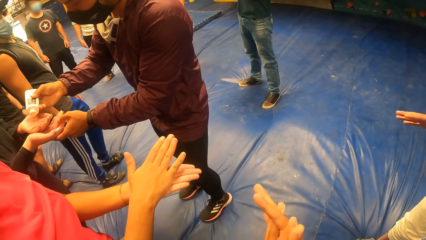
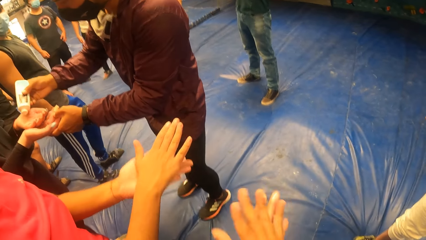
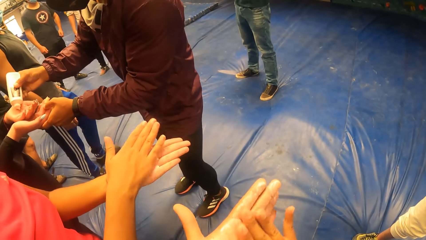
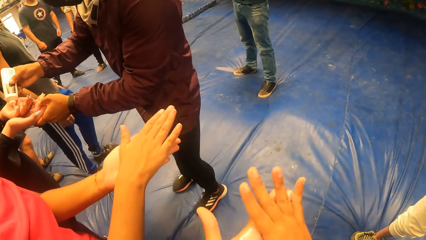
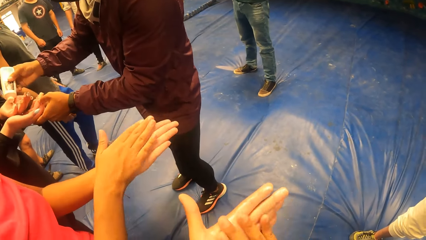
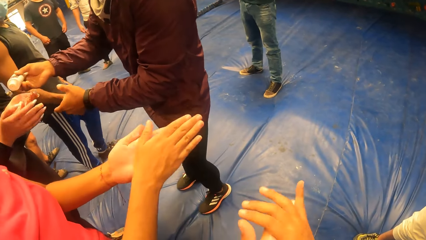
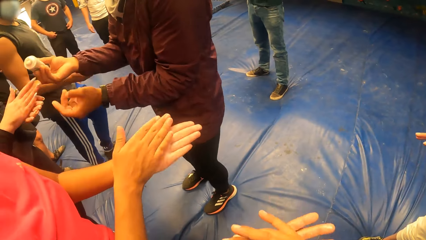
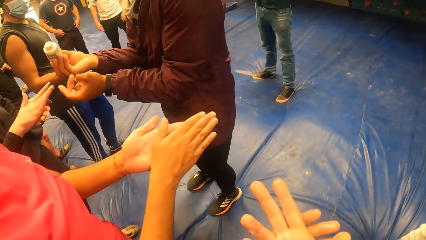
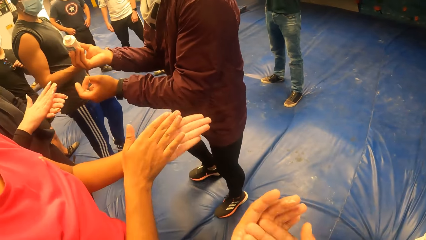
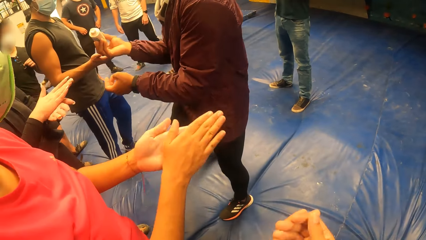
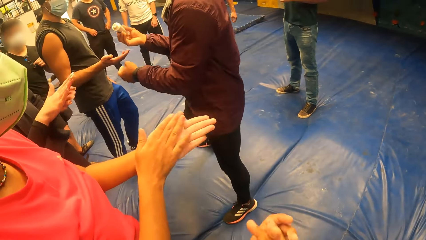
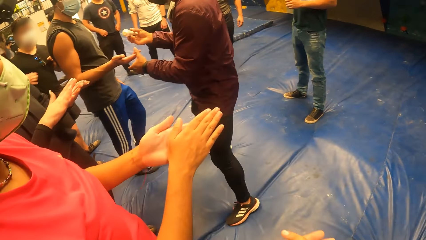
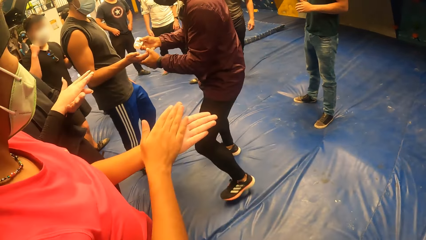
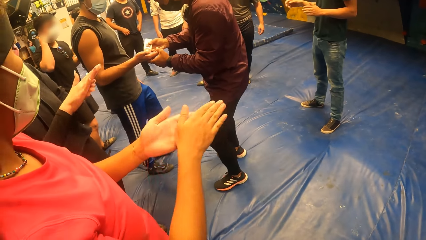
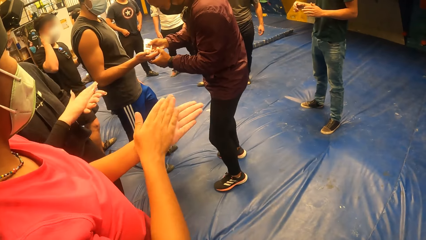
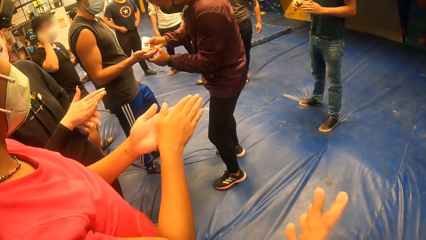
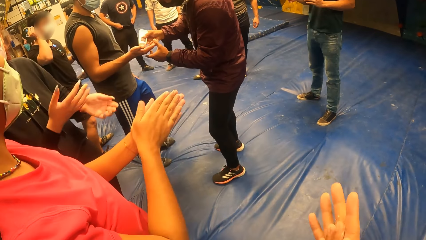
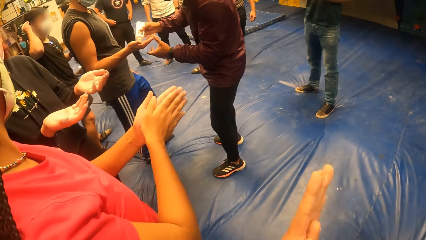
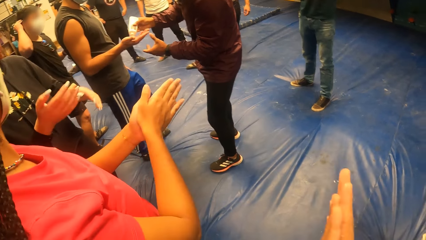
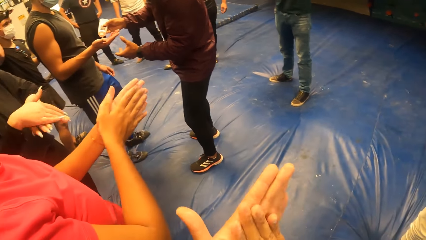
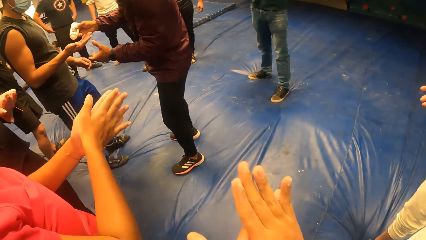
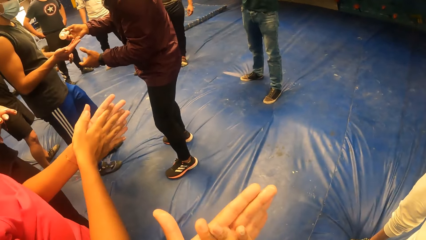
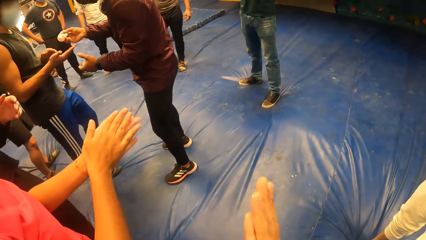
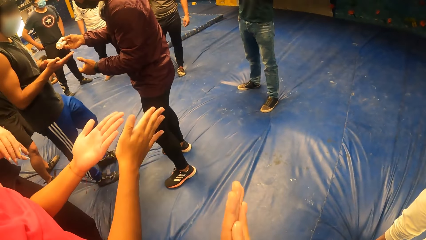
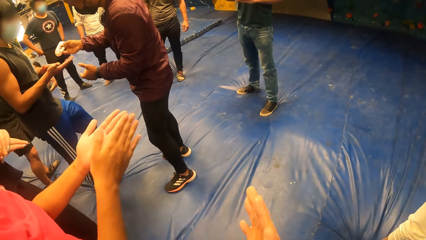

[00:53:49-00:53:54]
The camera wearer rubs the hands together.

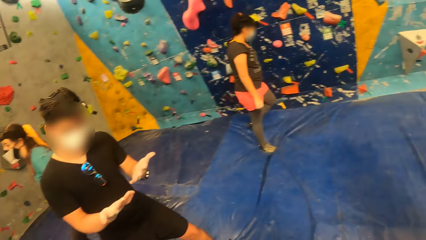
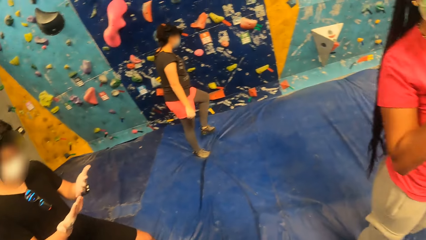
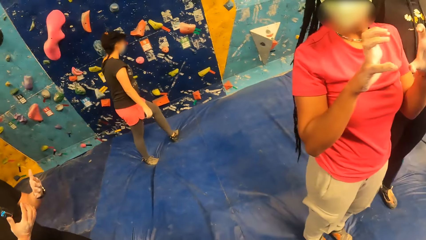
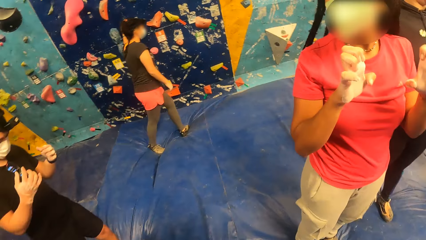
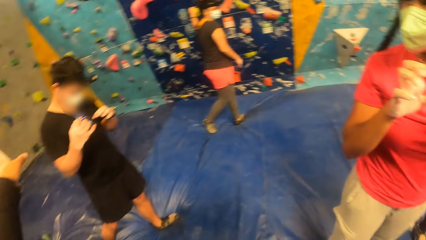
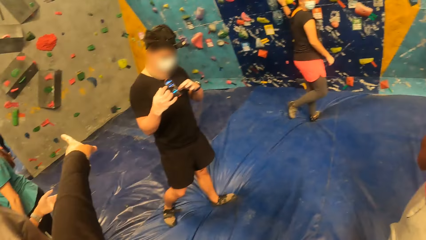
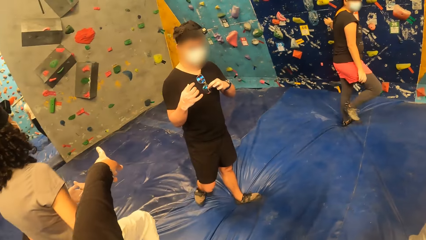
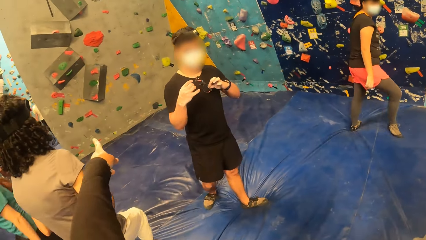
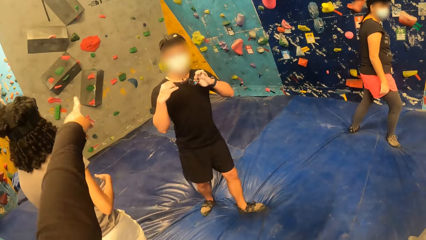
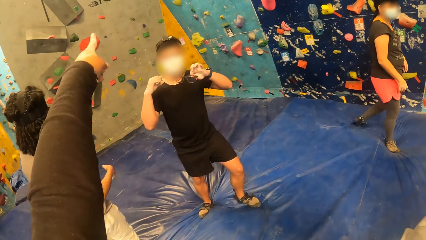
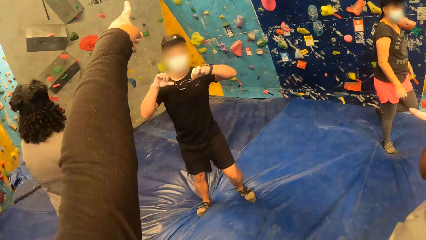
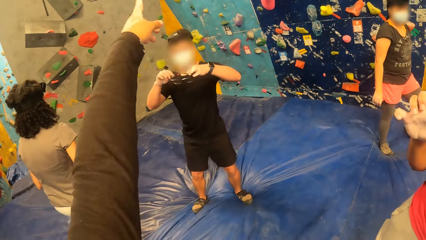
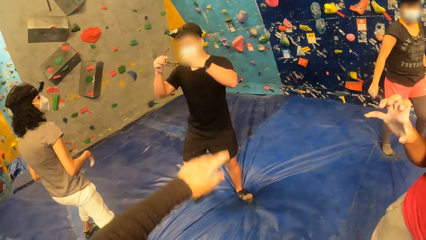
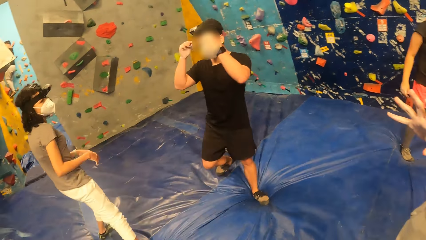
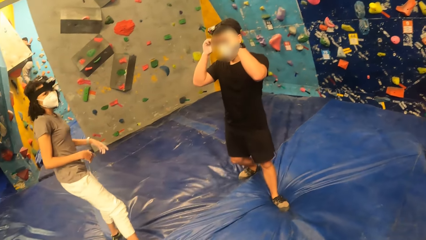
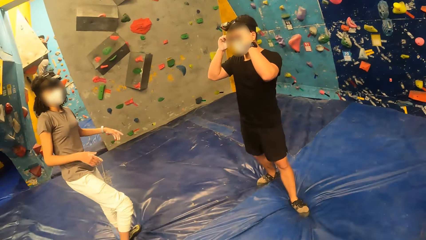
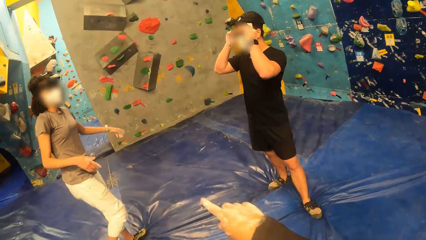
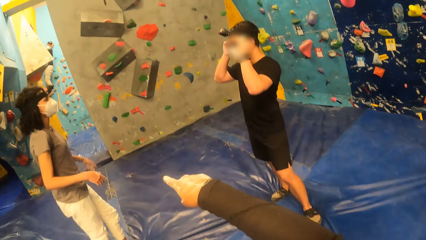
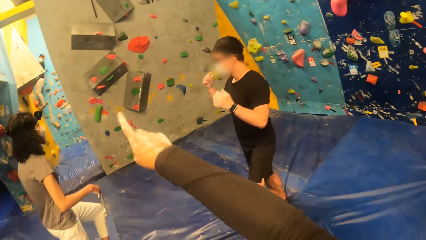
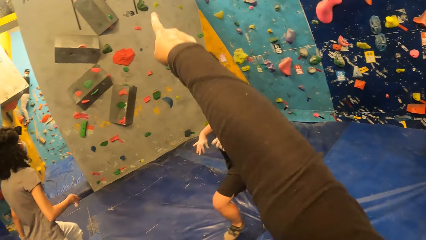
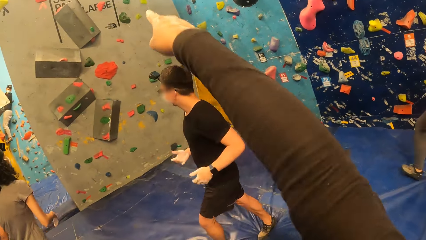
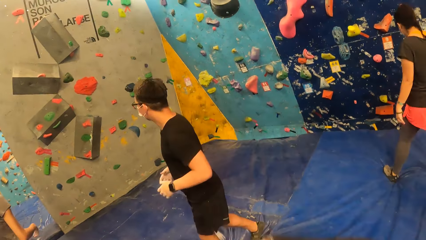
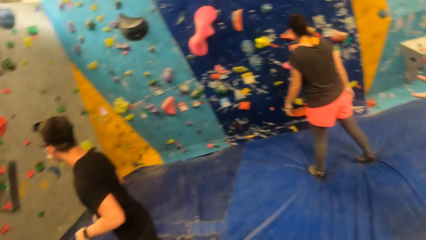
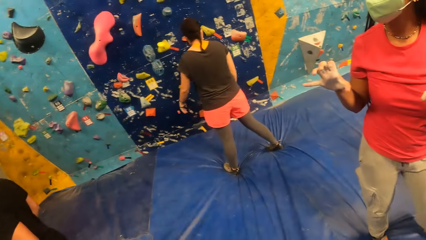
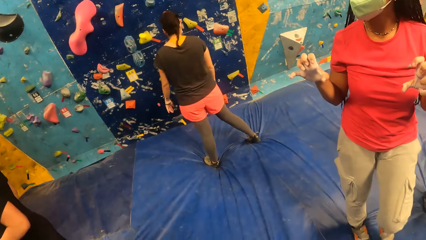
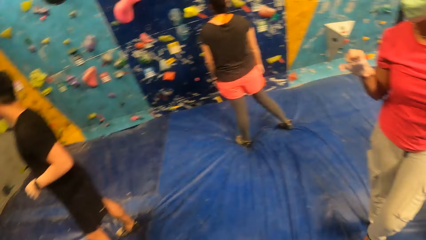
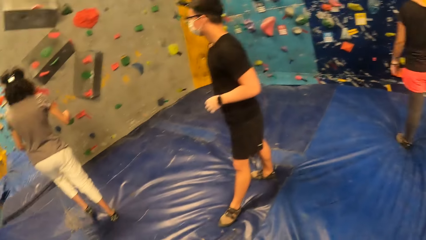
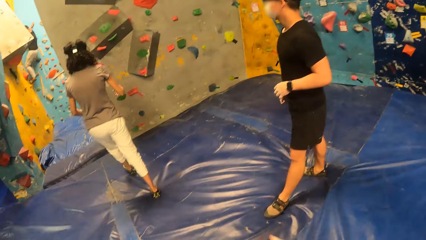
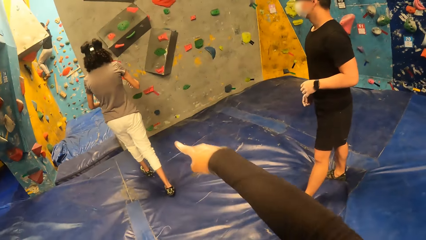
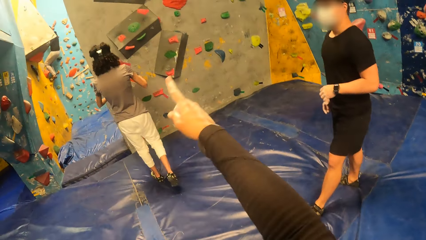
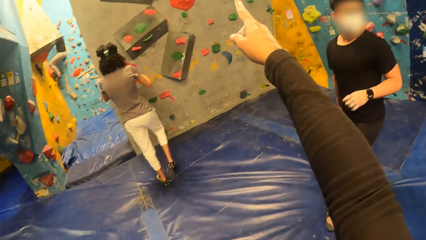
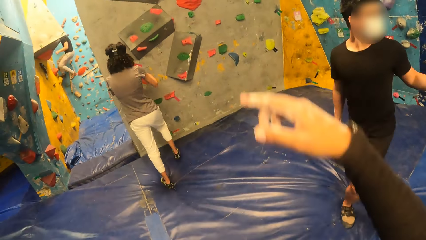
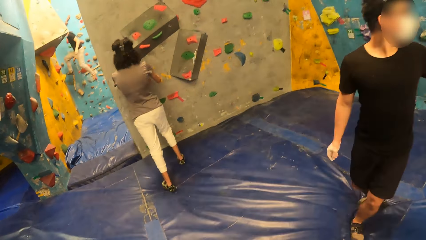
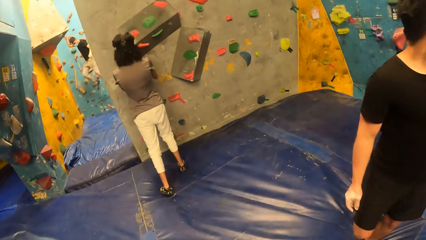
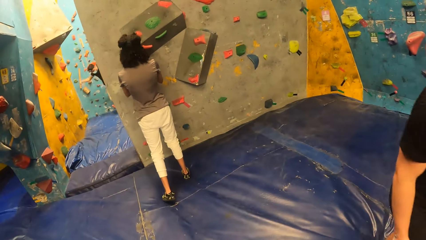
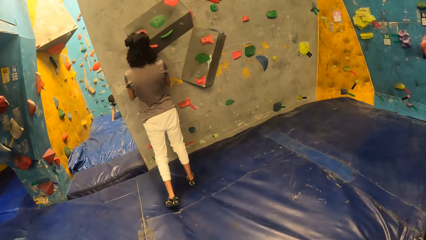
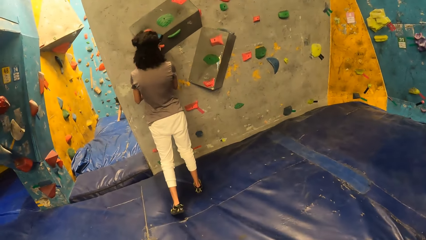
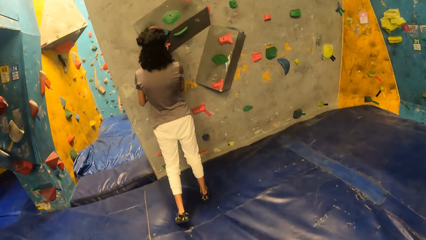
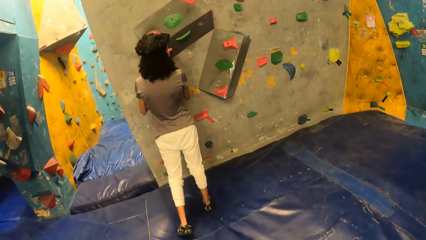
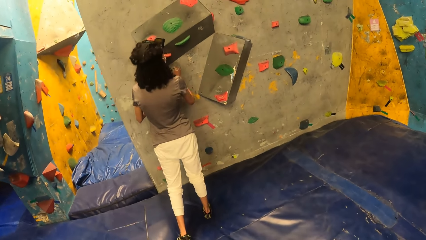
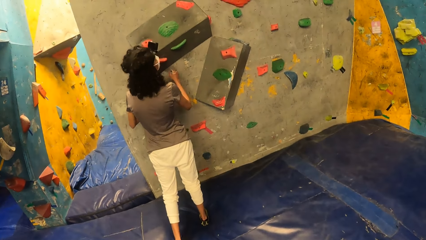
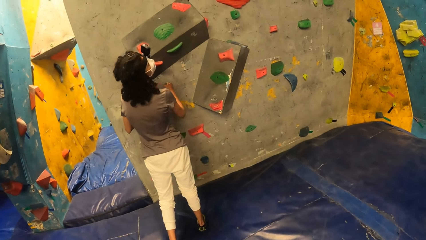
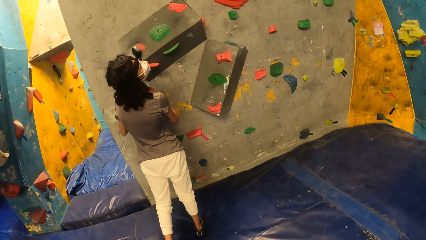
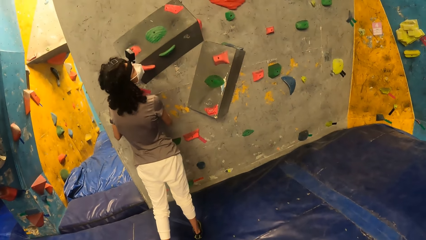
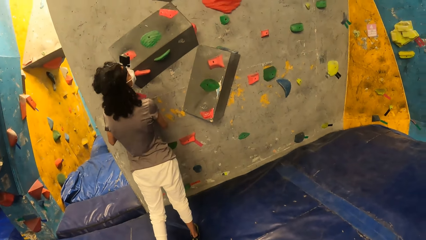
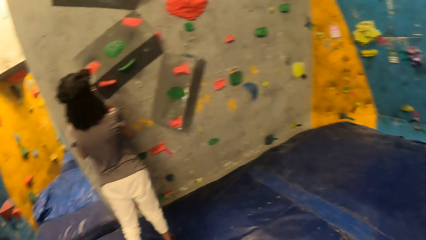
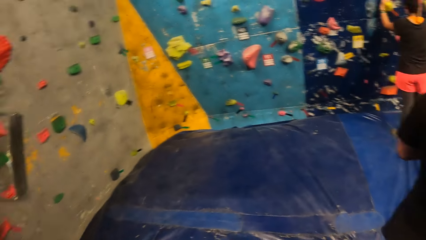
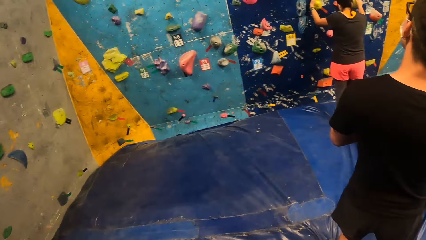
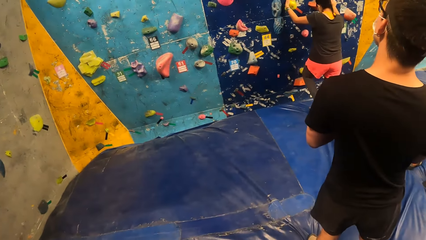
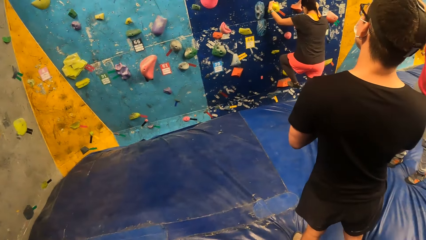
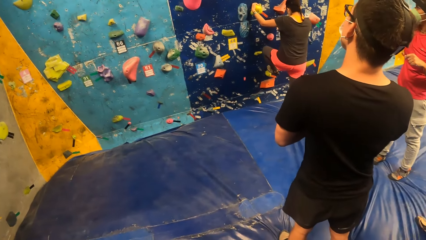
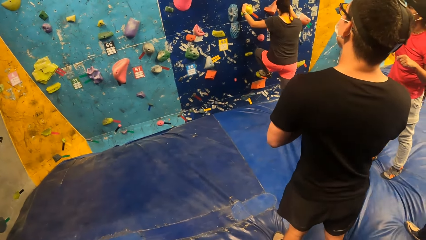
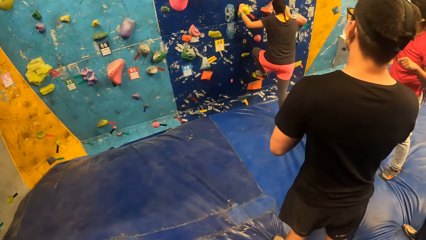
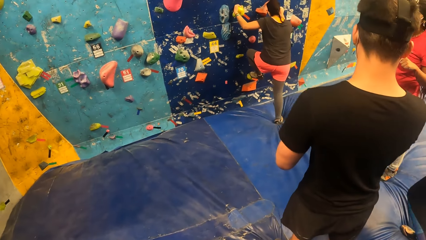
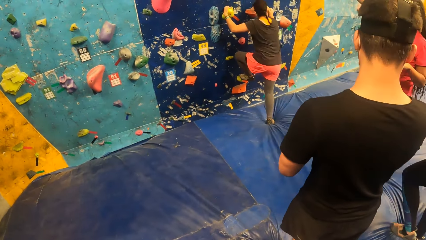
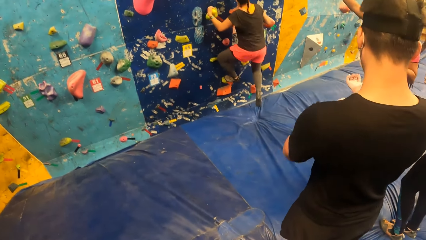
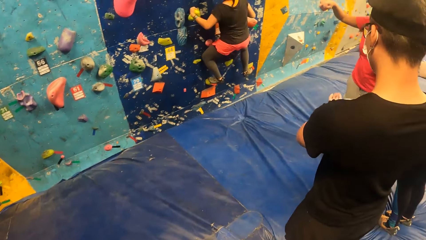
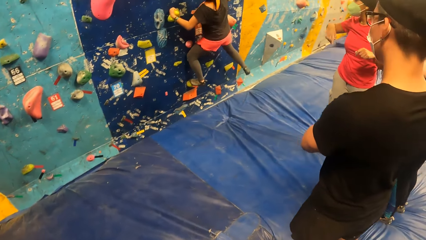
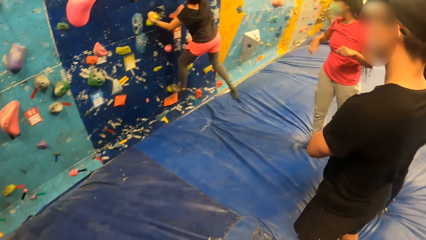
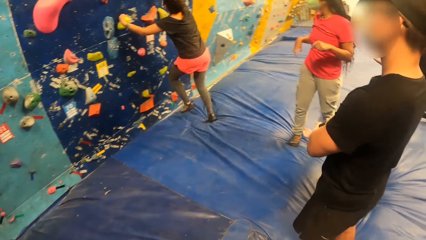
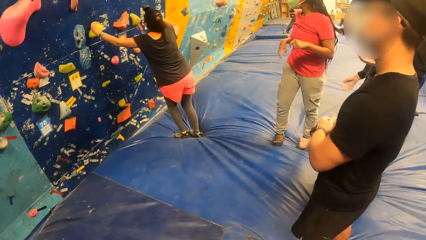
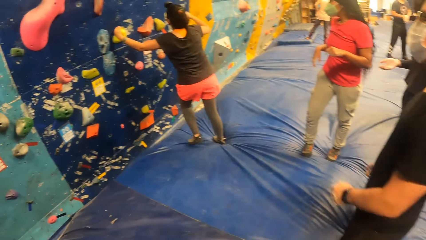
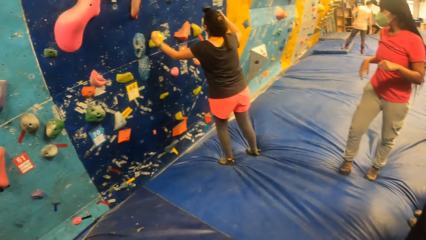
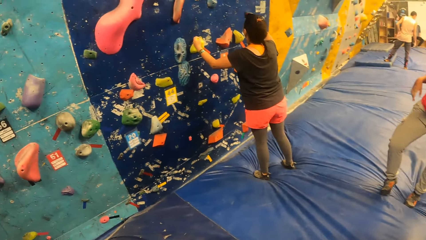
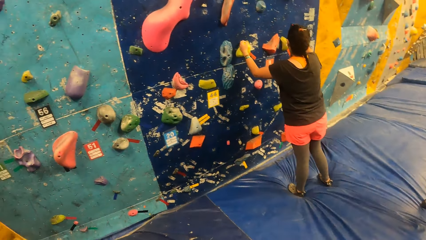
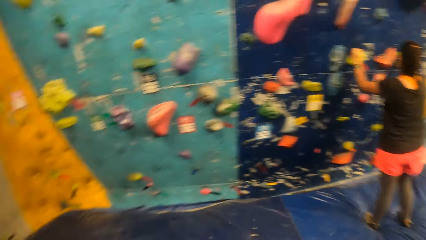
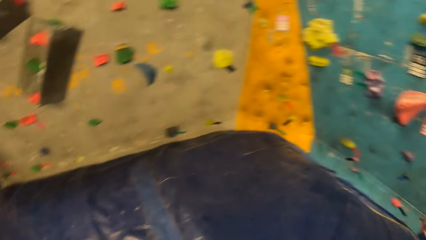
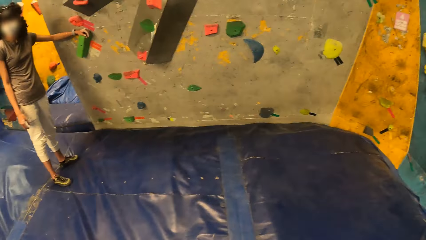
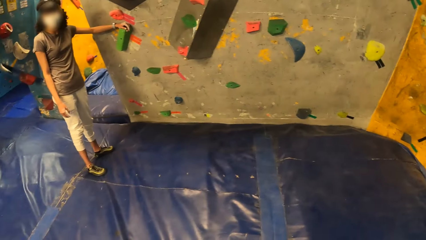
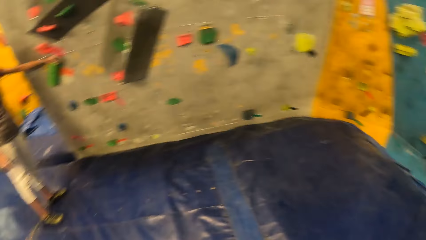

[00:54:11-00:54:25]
The camera wearer interacts with a woman. They look around the gym, the climbing area. They turn to the side and point at the wall. A person holds a climbing hold. The camera wearer walks around and turns to the side. Another woman climbs the bouldering wall. The person holds a climbing hold. The camera wearer turns to the side.
